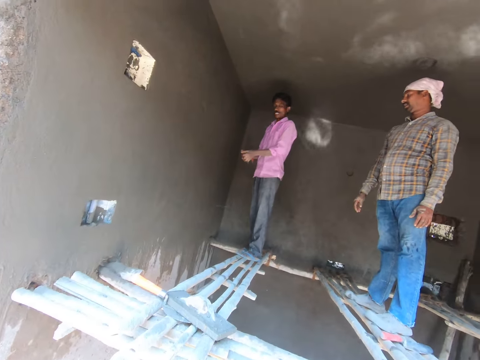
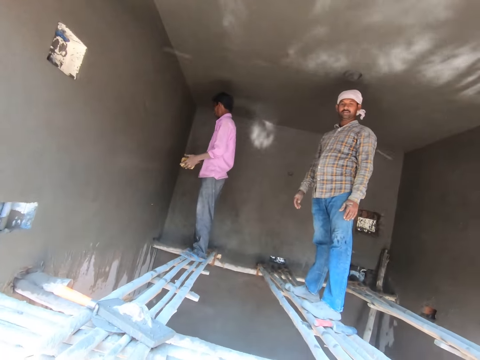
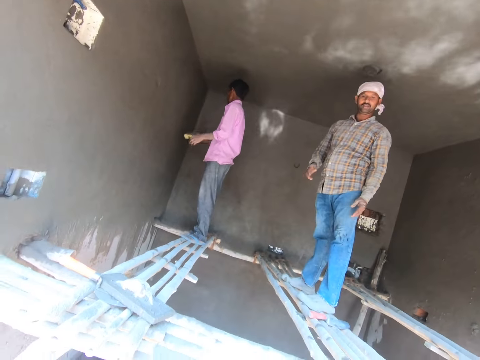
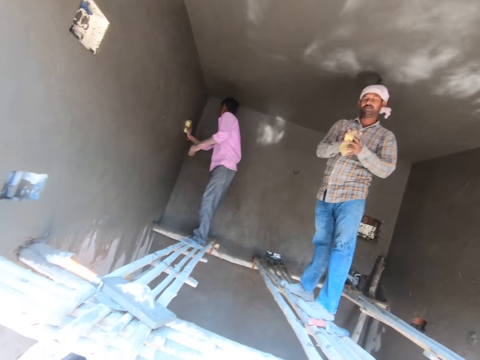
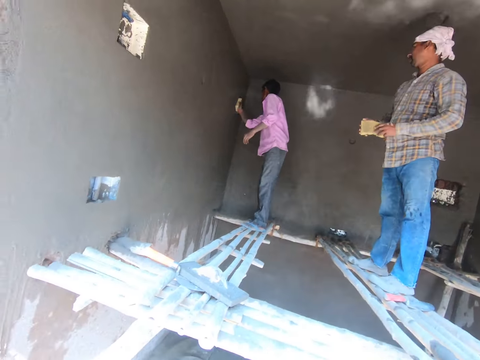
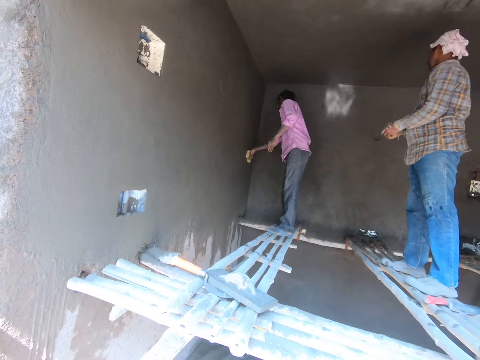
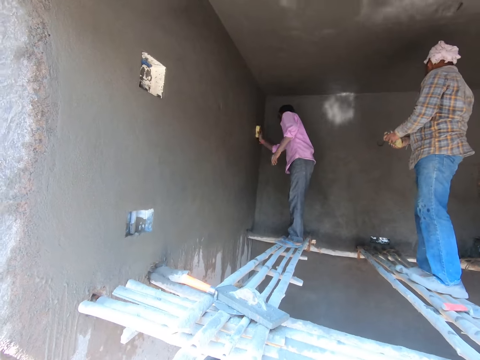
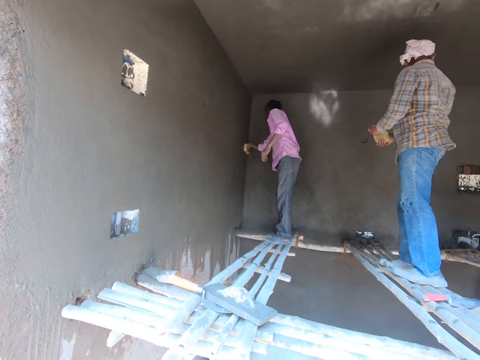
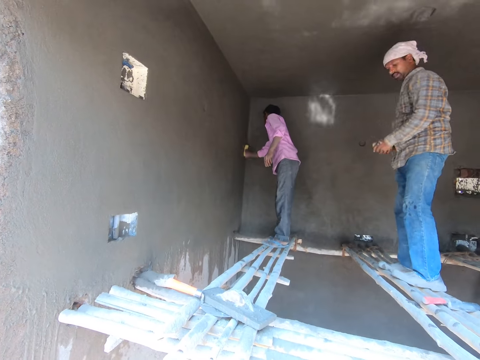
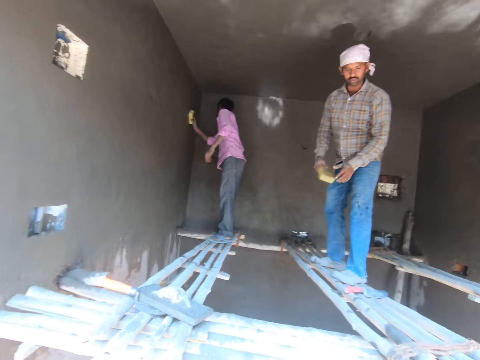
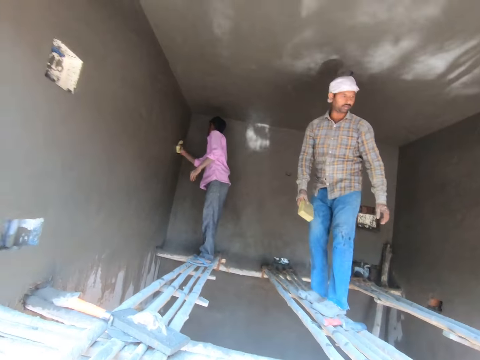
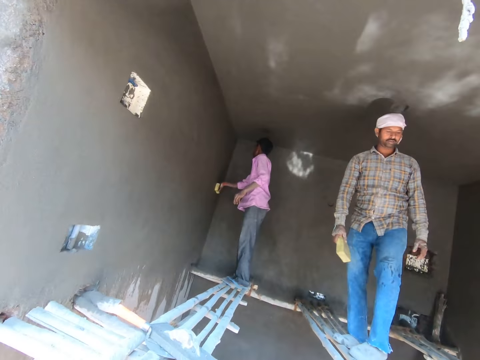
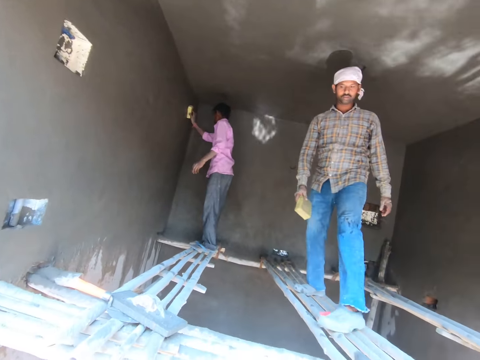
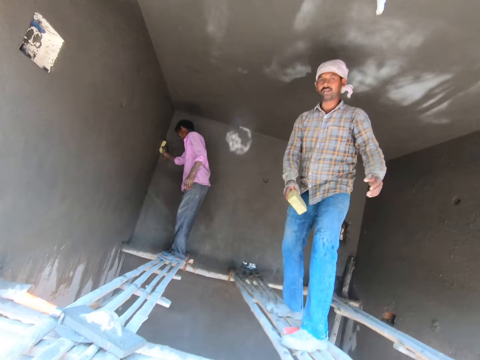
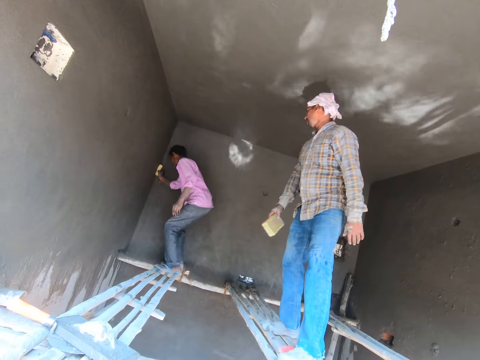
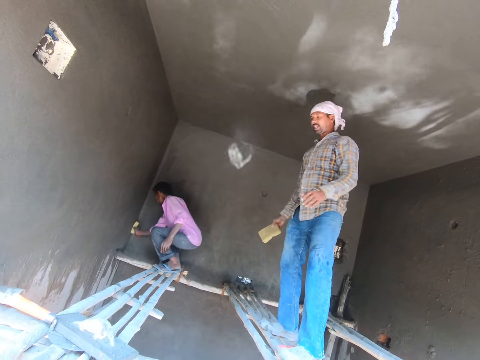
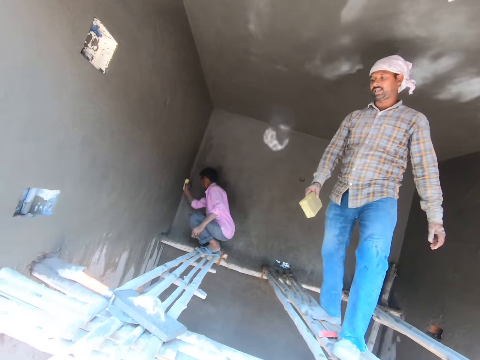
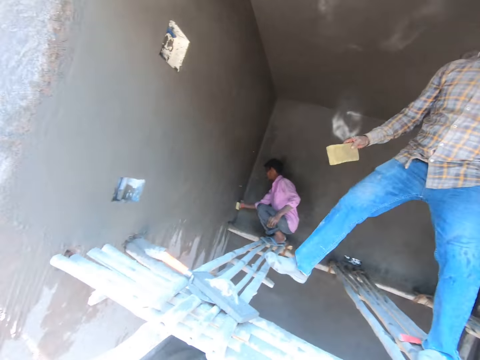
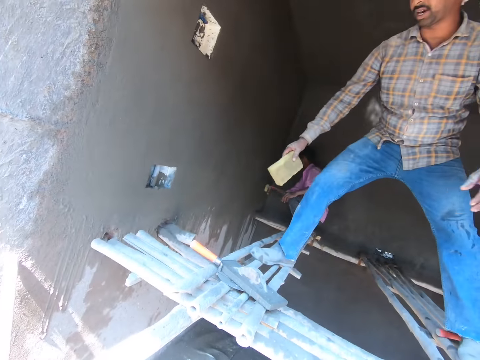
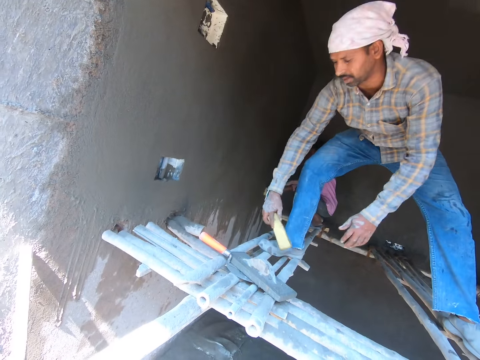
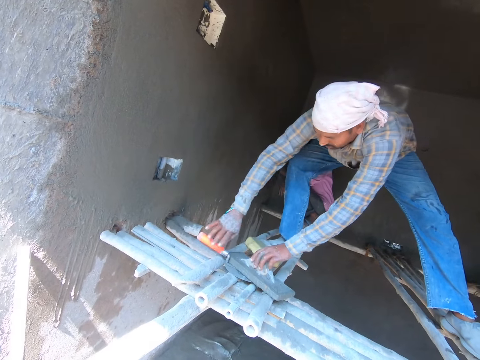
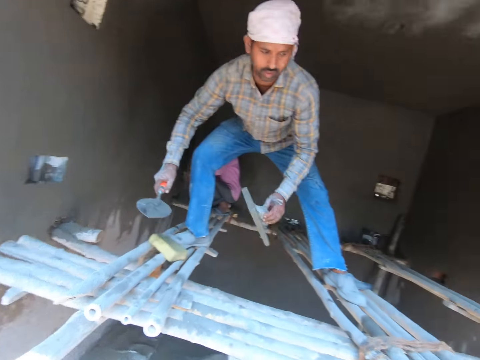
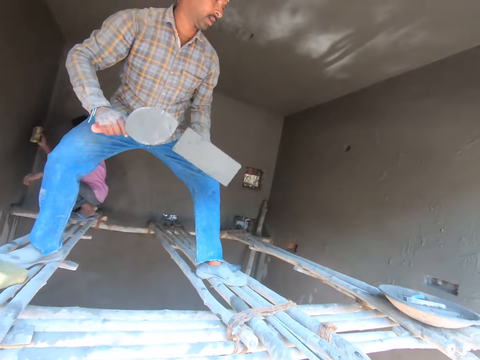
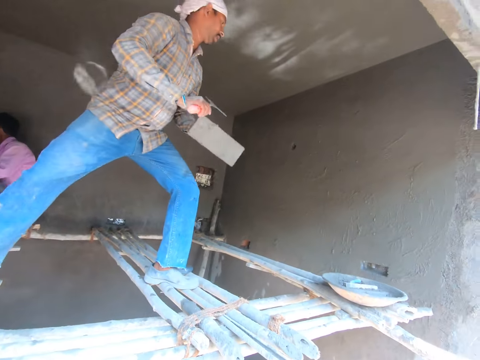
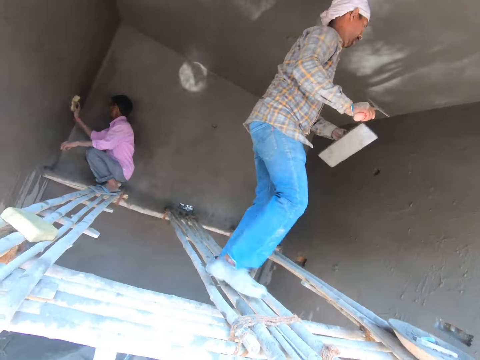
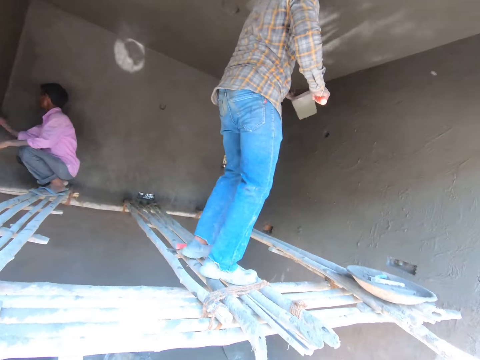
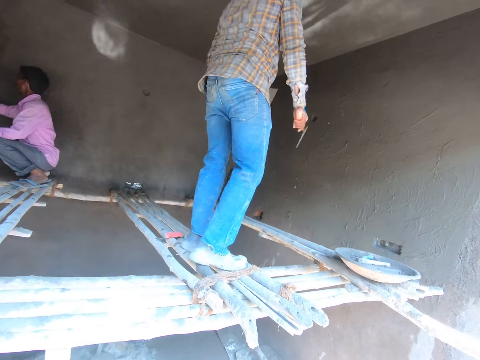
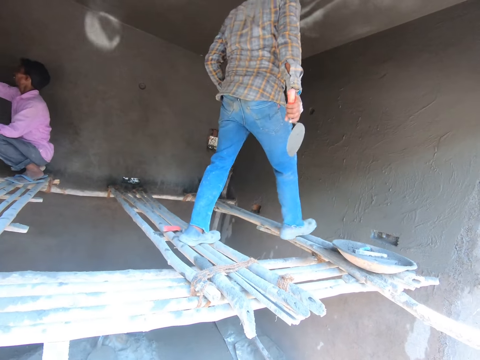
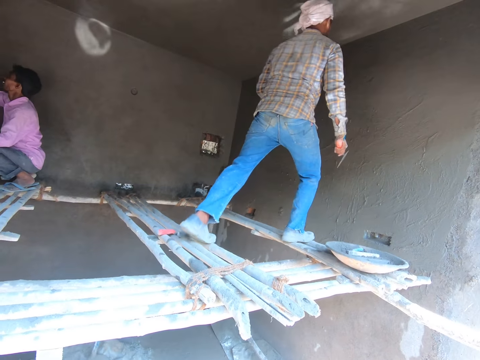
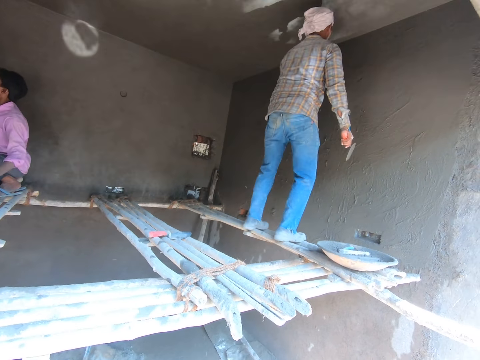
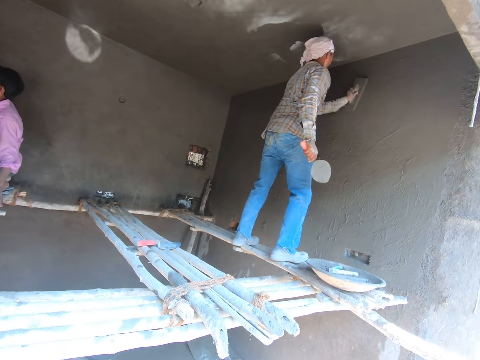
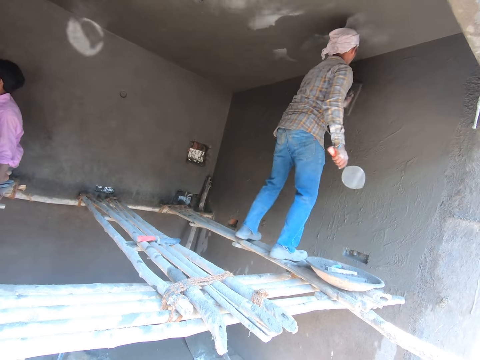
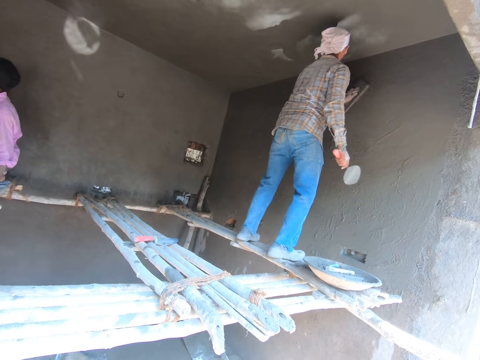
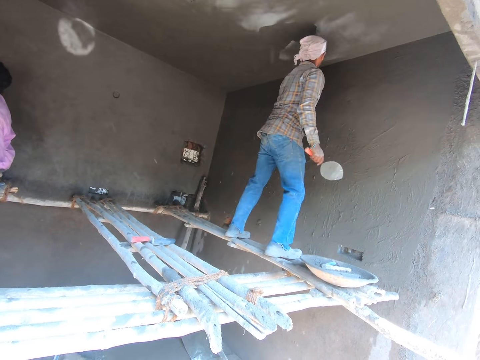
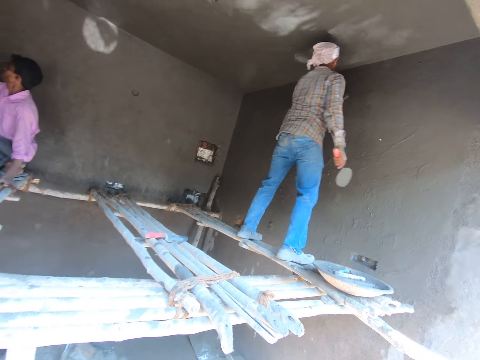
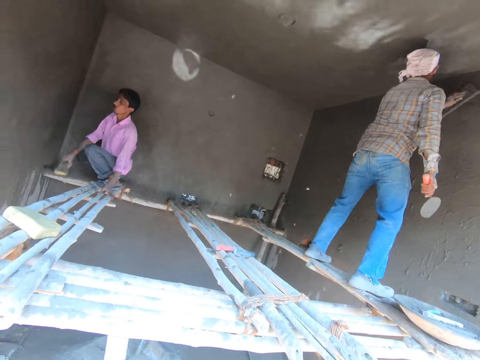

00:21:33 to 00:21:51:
The camera wearer looks around. He throws the foam to a man with his right hand. Another man cleans the wall with the foam in his right hand. The first man interacts with the camera wearer. The first man moves around. The first man drops the foam on the bamboo with his right hand, picks up a hand trowel on the bamboo with his right hand and picks up a hand plaster on the bamboo with his left hand. The first man scrapes cement on the hand plaster in his left hand with the hand trowel in his right hand. The first man walks around, plasters the wall with the hand plaster in his left hand and smoothens the wall.

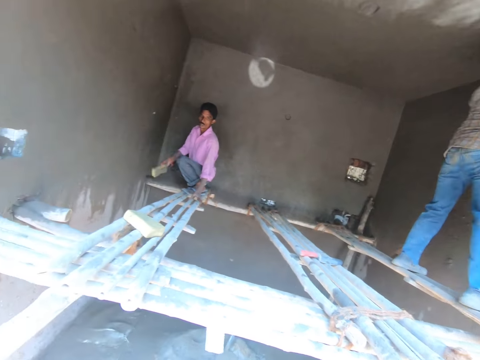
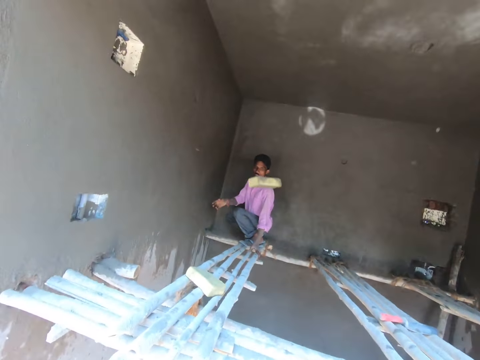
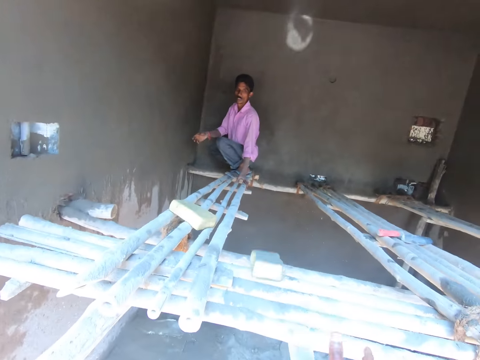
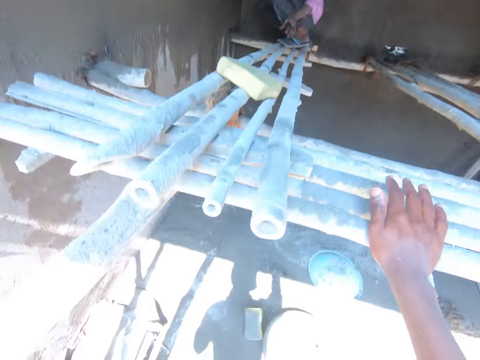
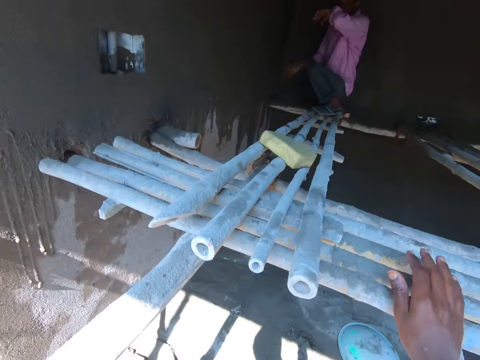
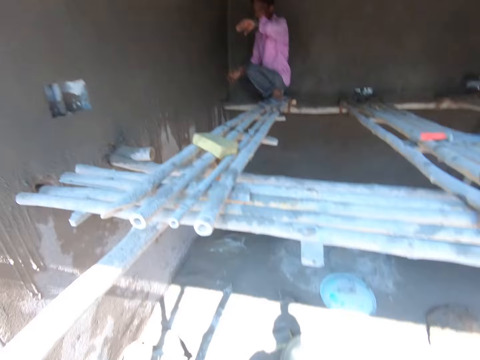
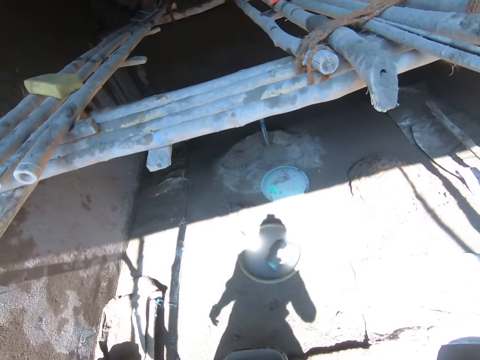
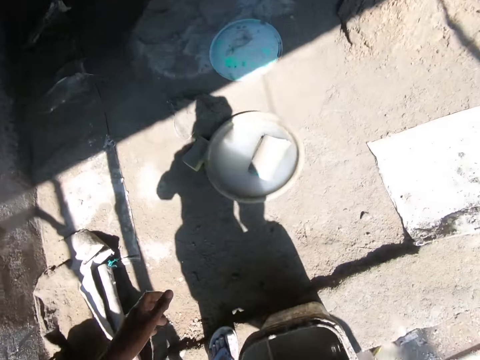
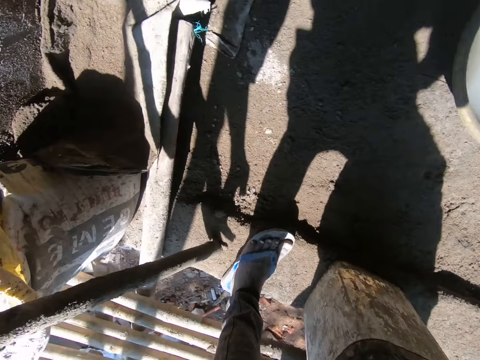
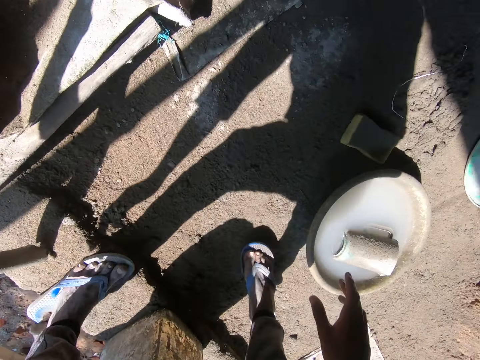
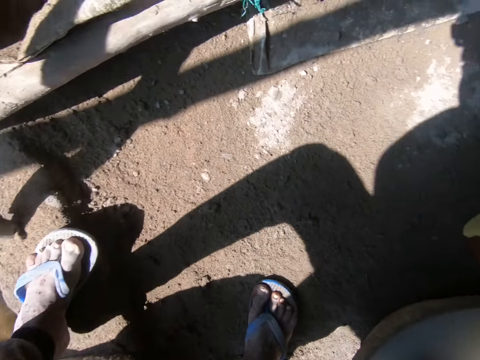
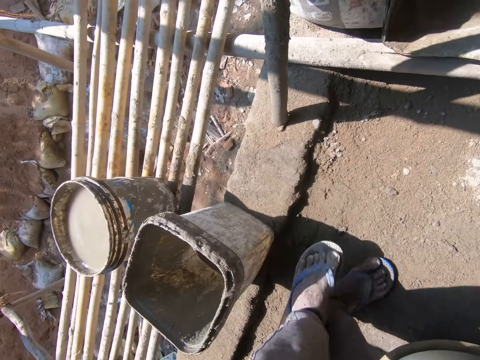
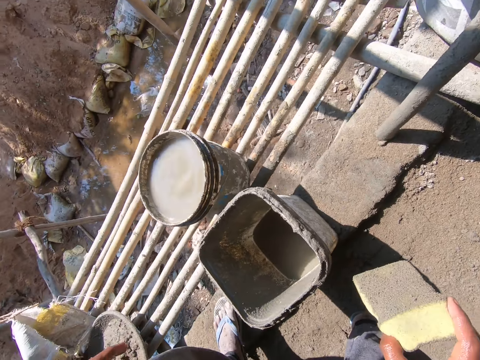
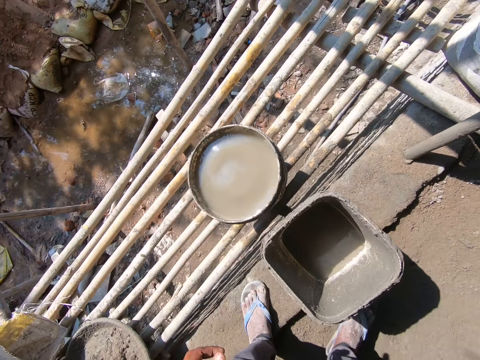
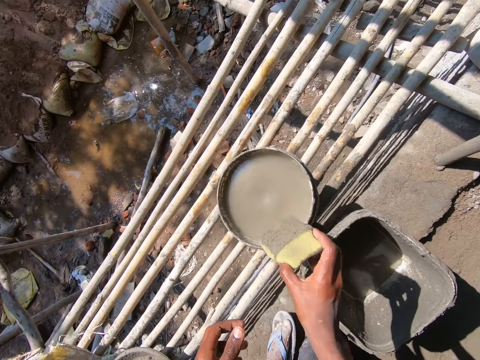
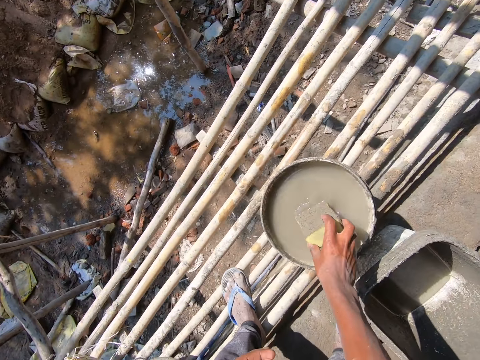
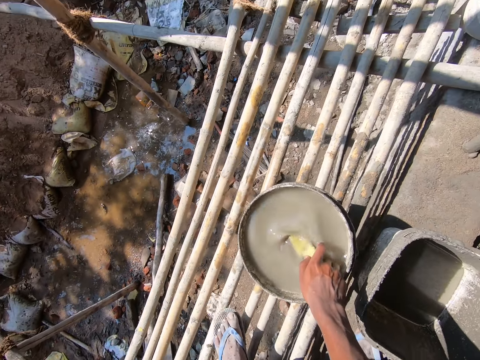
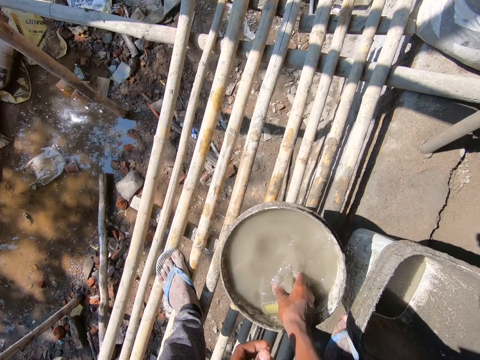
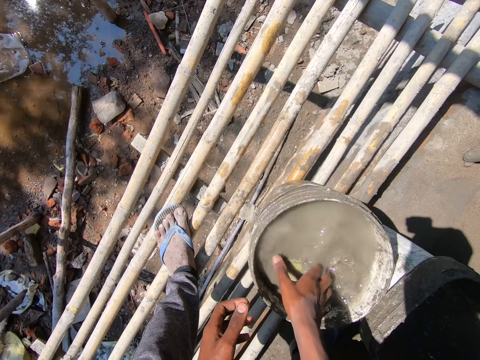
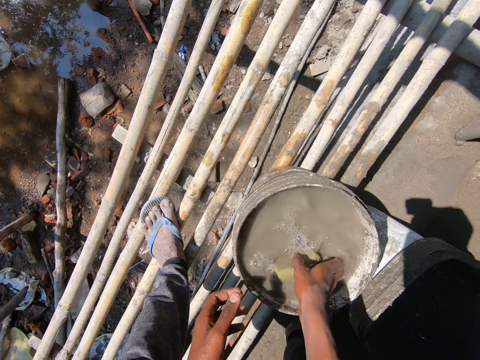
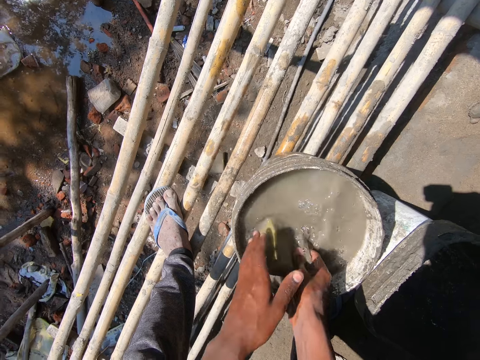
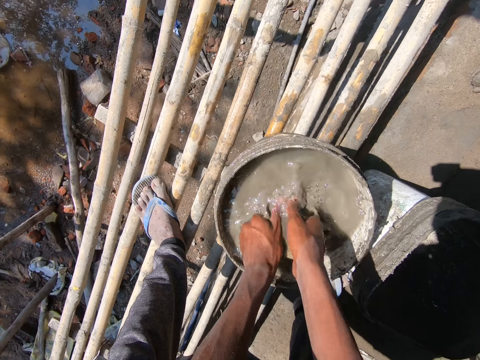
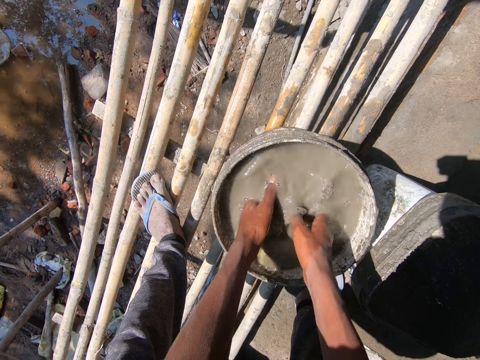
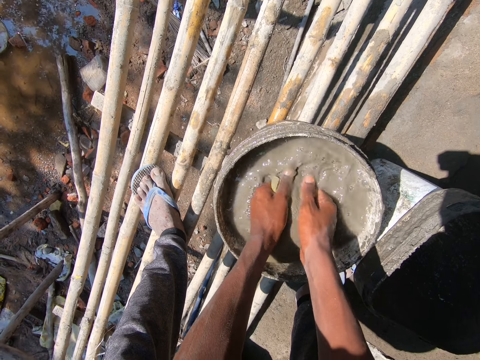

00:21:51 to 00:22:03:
A man throws the foam on the floor with his right hand. The camera wearer touches the bamboo with his right hand. He walks around. He picks up the foam on the floor with his right hand. He dips the foam into the bucket of water with his right hand. He washes the foam in the bucket of water with both hands.
